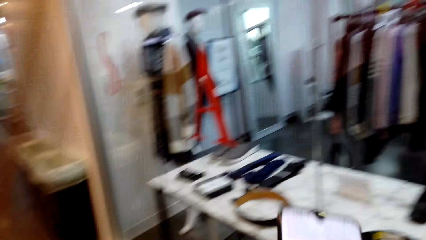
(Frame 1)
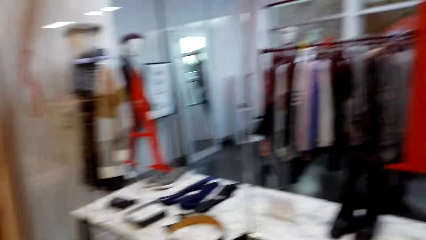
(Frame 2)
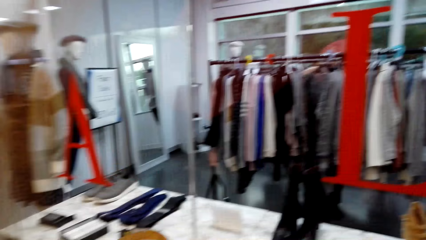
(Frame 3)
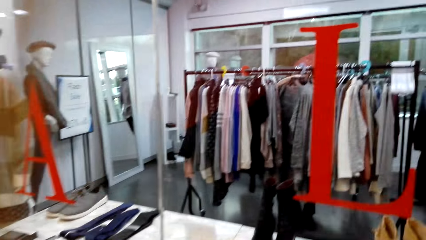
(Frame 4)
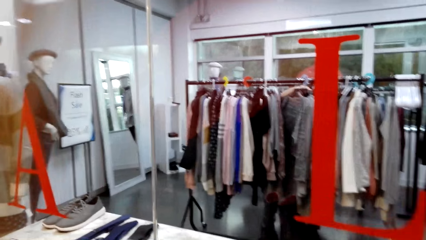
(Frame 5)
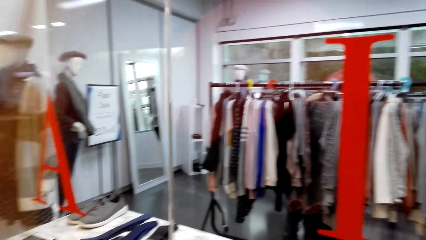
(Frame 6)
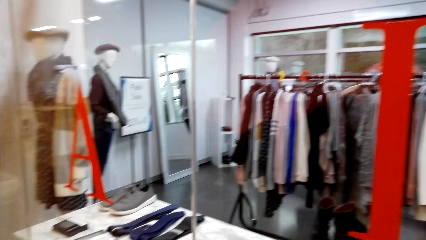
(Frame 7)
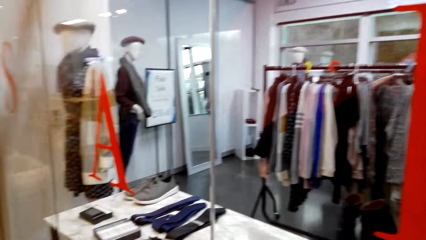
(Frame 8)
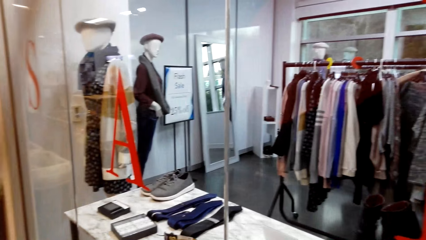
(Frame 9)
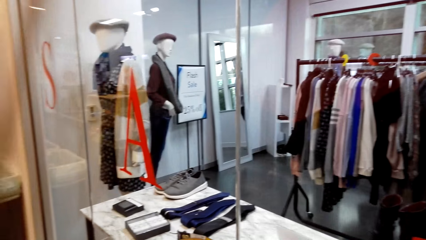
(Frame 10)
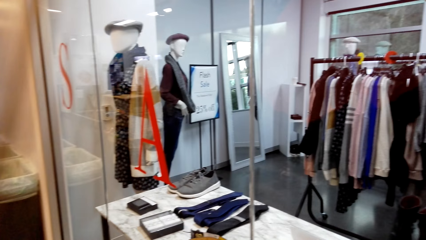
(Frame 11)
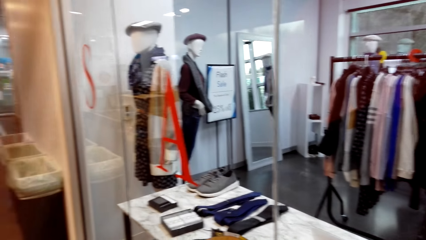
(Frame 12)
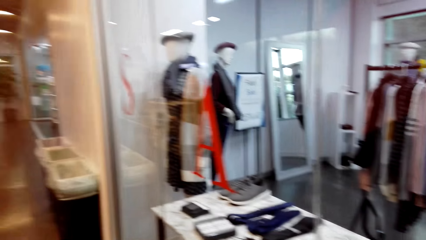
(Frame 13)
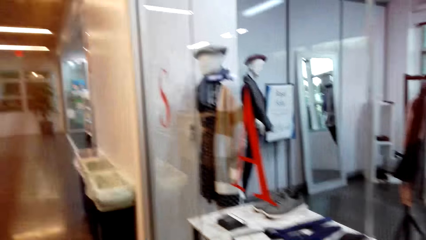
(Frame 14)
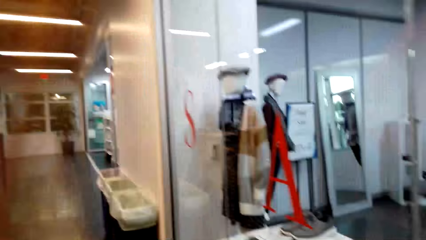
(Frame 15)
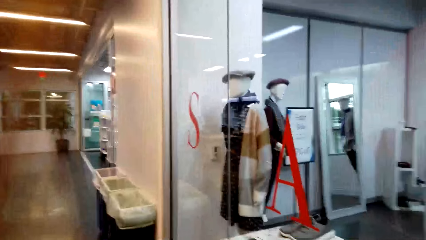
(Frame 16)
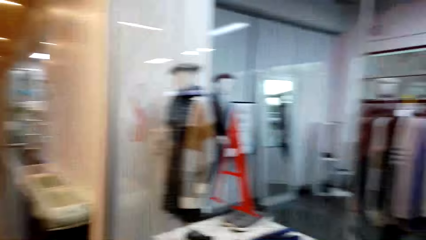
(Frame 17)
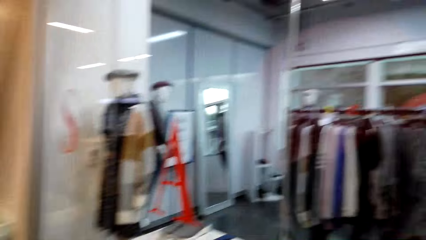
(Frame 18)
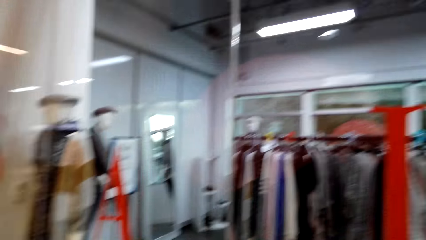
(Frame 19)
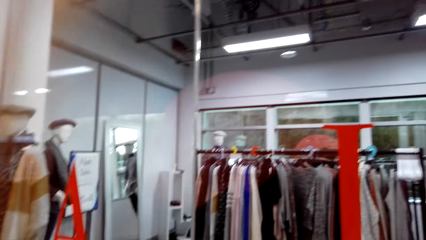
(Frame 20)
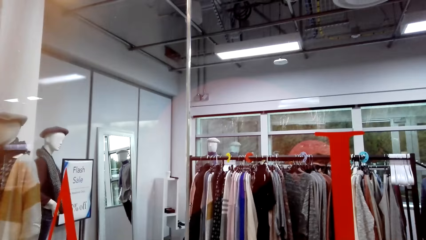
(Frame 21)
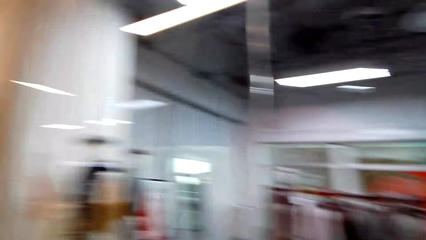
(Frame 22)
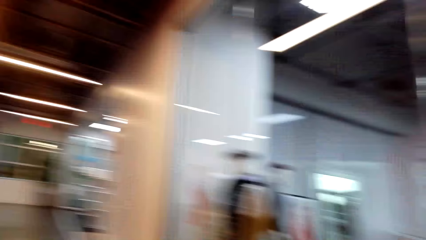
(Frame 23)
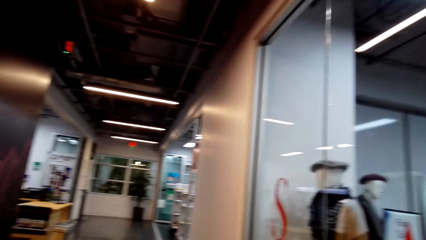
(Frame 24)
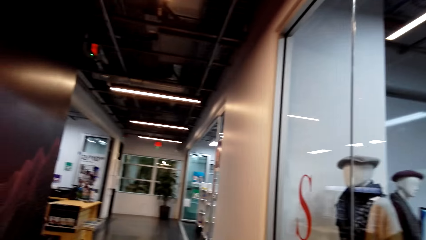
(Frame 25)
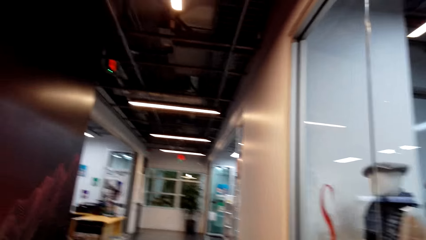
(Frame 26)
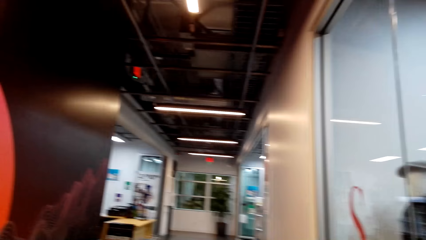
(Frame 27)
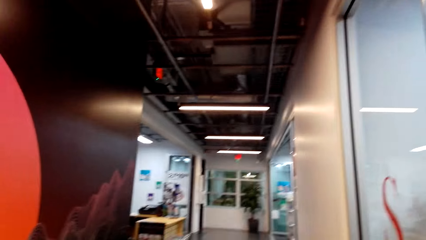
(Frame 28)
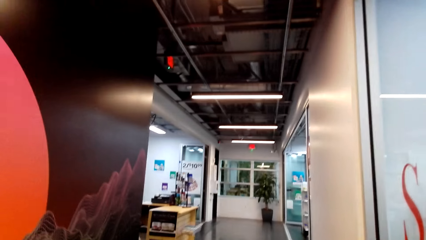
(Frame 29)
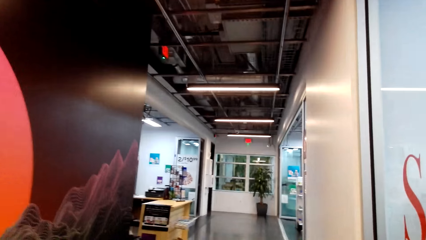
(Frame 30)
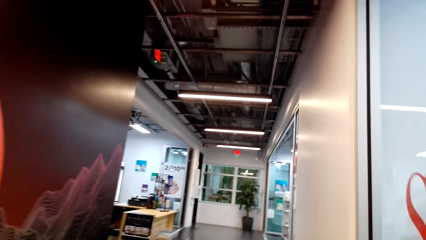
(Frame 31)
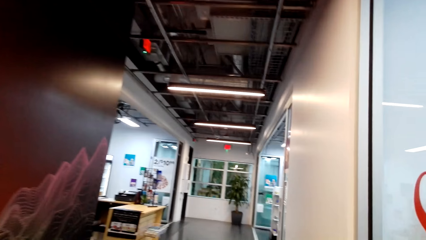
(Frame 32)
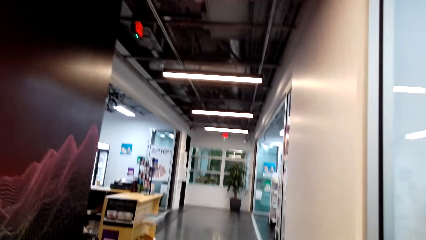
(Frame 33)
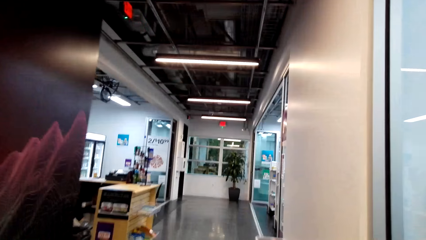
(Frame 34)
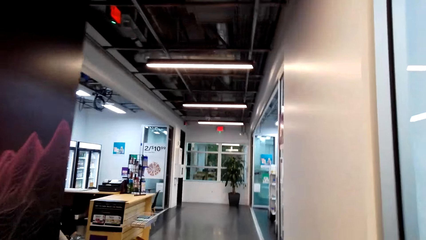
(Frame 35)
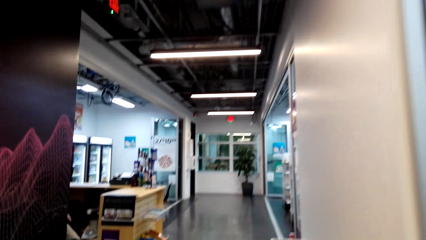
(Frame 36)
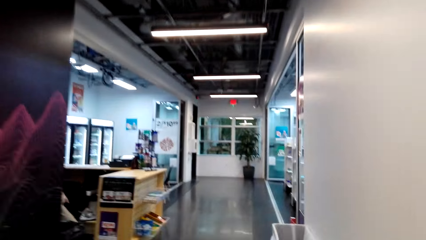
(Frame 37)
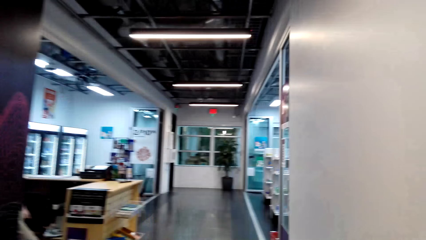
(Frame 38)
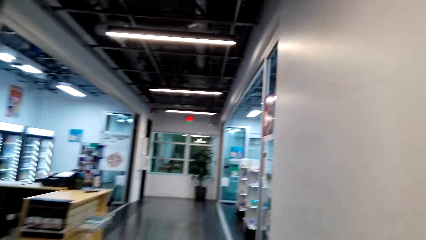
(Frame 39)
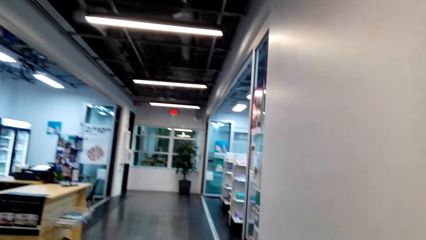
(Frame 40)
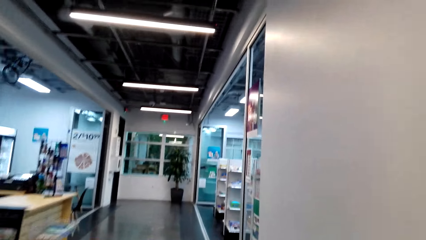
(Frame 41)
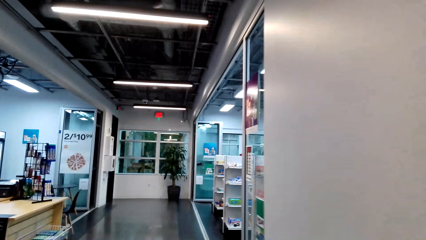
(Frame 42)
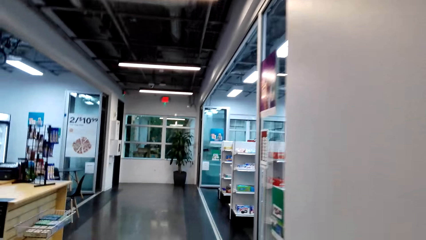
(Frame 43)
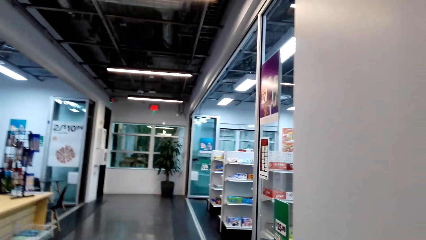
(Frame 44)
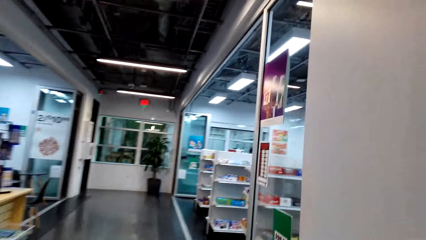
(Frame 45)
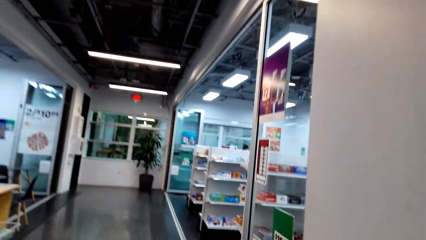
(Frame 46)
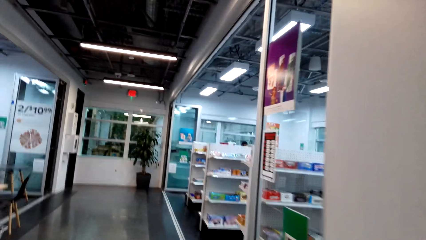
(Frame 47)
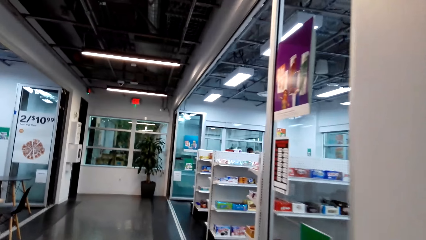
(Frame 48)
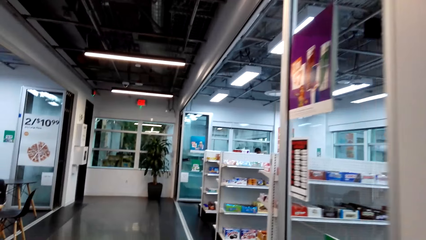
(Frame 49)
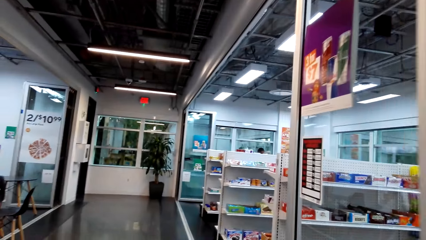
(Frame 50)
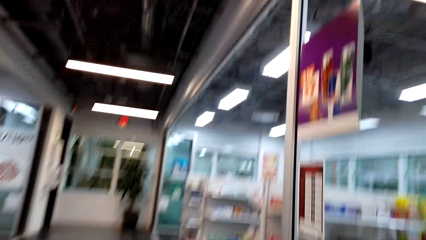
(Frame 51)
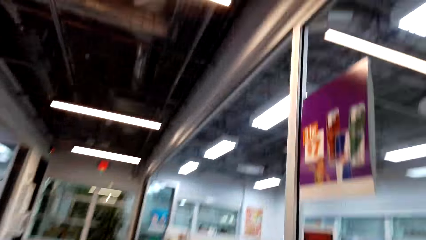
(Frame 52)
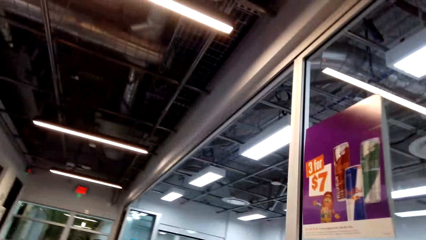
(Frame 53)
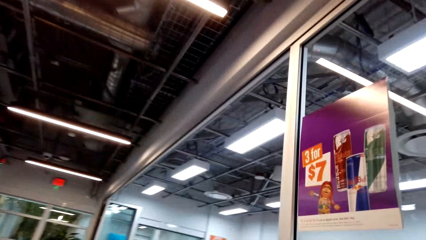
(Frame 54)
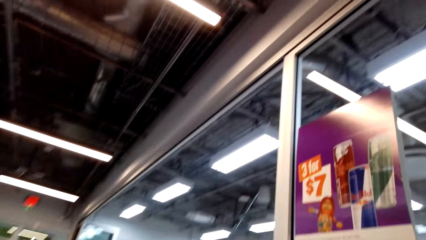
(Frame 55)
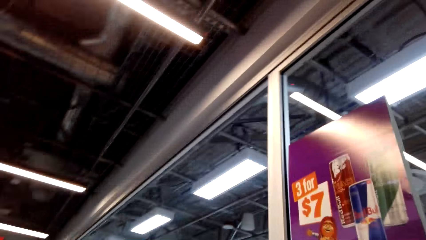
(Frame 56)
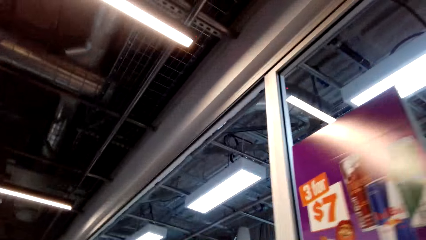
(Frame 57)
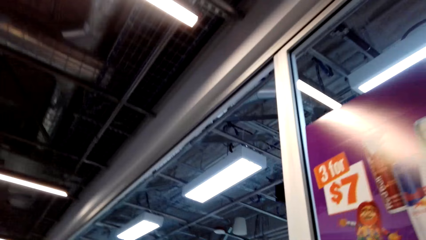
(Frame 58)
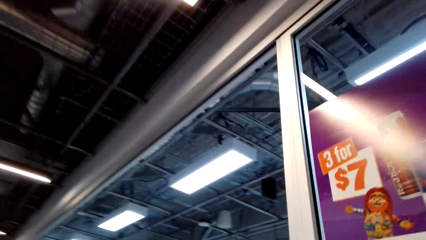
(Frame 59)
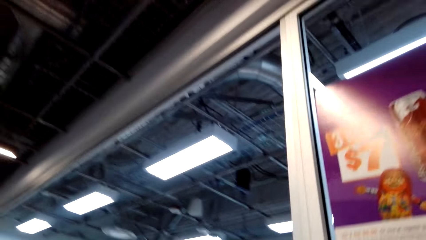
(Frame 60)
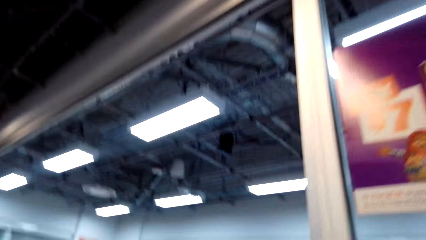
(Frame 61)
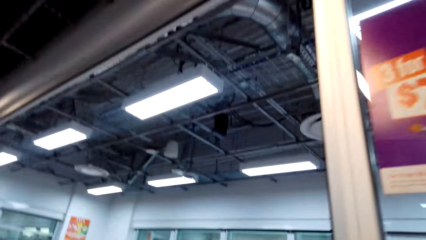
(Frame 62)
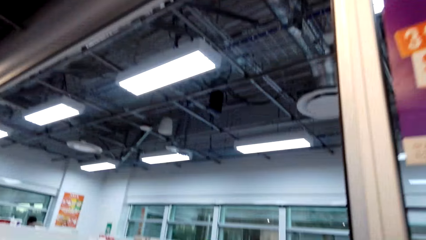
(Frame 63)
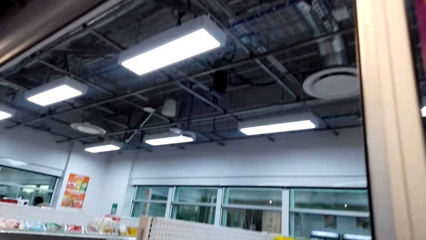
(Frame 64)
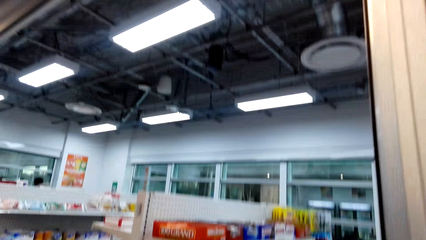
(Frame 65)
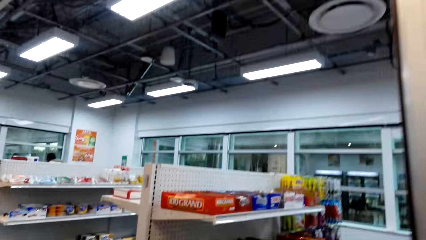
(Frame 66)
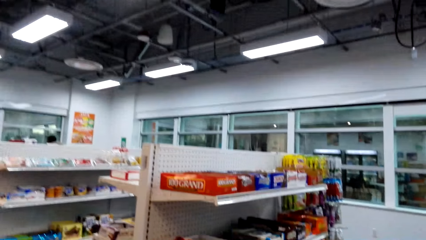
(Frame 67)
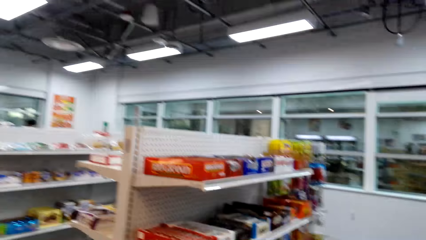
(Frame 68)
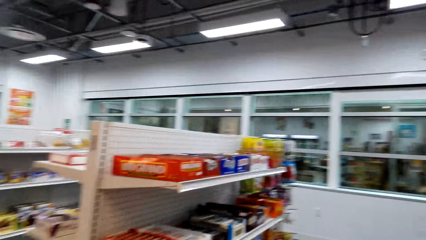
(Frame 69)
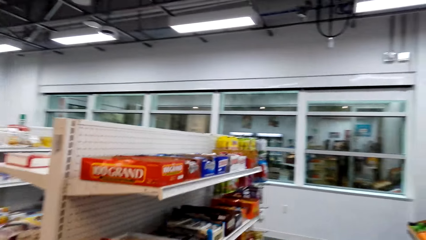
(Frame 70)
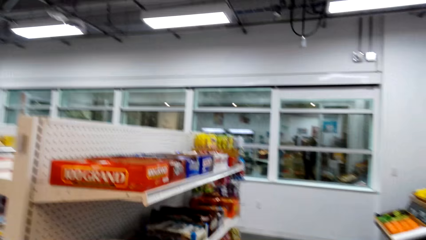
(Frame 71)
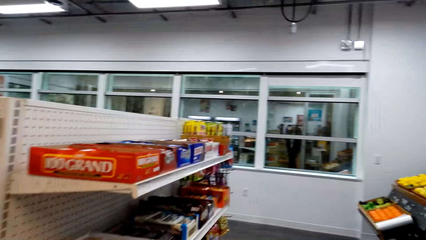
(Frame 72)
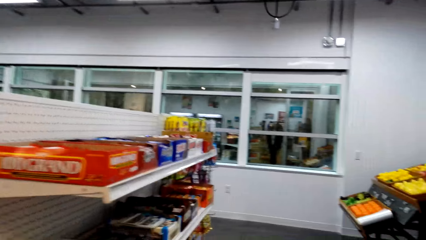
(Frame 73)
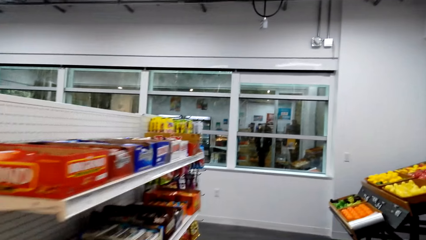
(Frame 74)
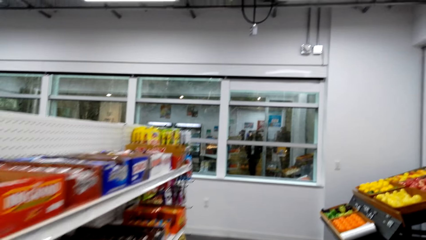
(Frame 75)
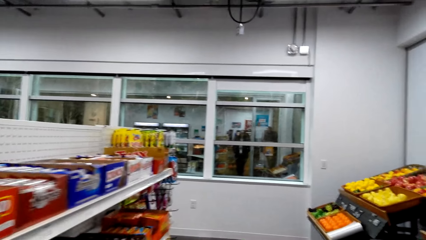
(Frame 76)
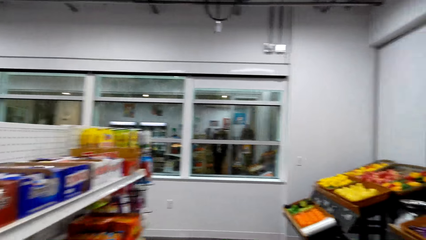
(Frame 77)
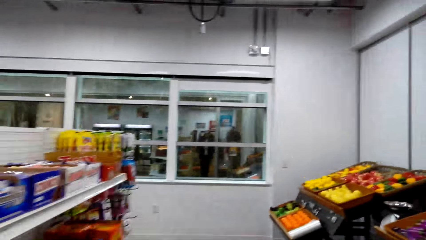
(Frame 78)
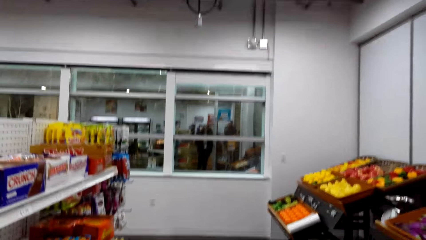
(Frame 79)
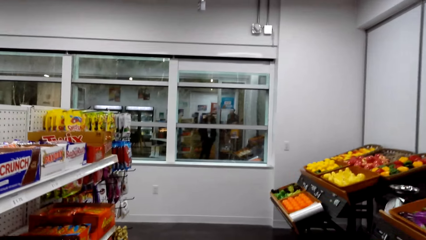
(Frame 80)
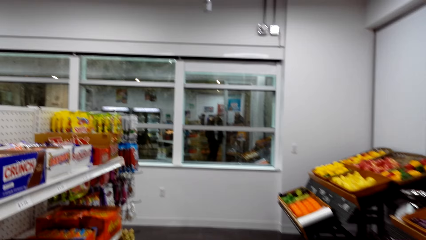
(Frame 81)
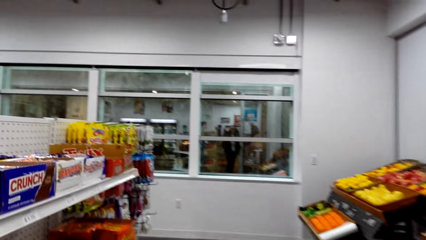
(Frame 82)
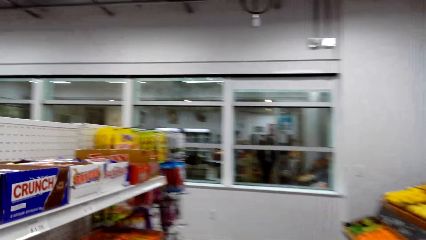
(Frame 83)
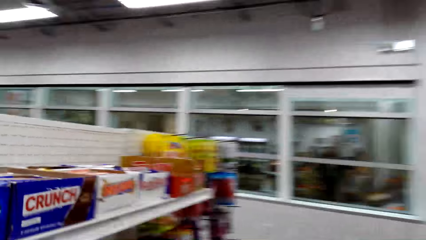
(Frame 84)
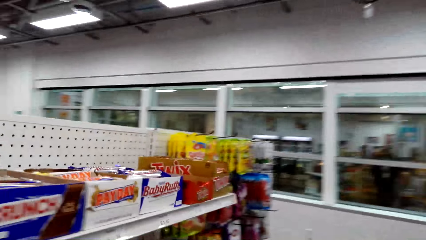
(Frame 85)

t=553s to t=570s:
The camera wearer looks around. They walk to the grocery store.
